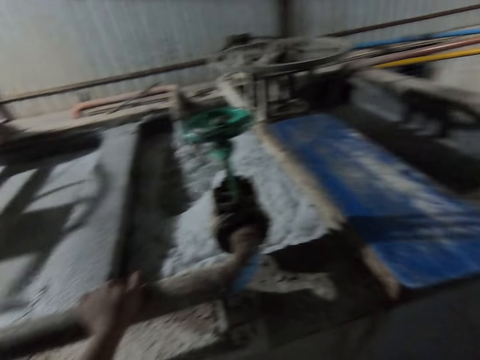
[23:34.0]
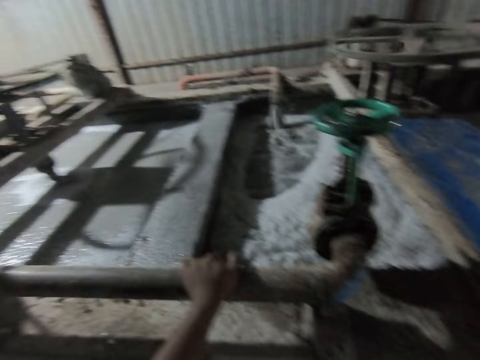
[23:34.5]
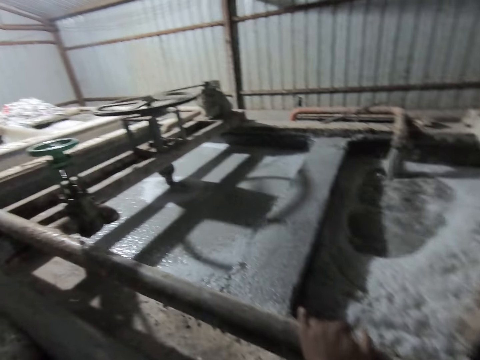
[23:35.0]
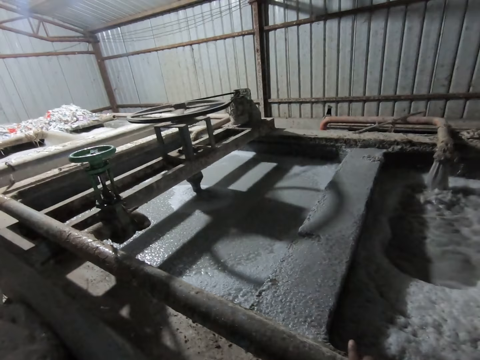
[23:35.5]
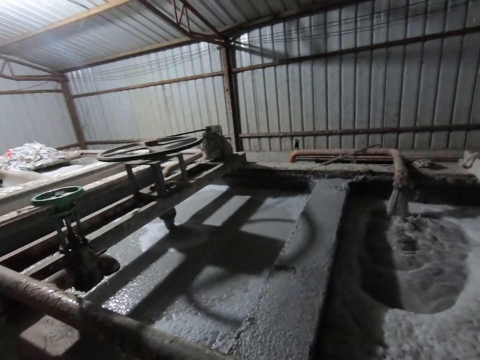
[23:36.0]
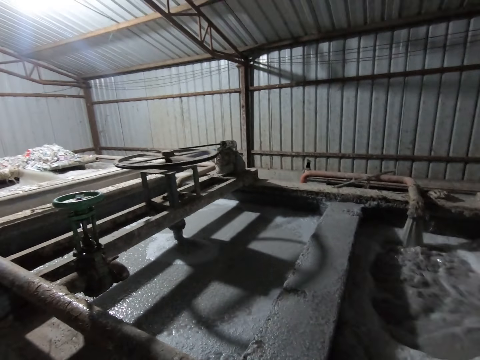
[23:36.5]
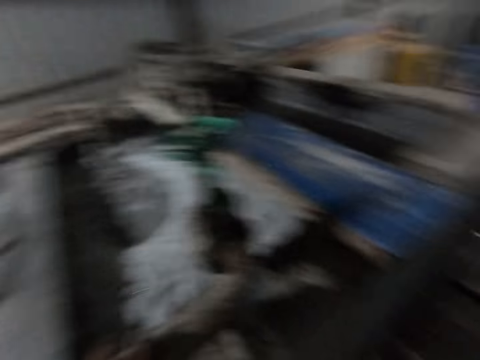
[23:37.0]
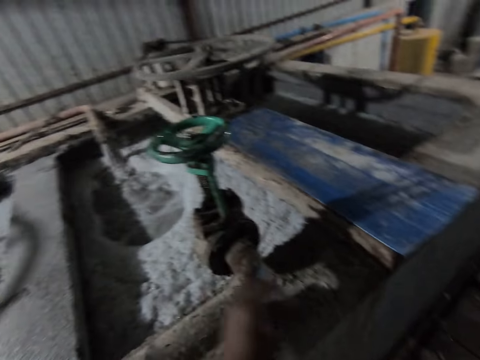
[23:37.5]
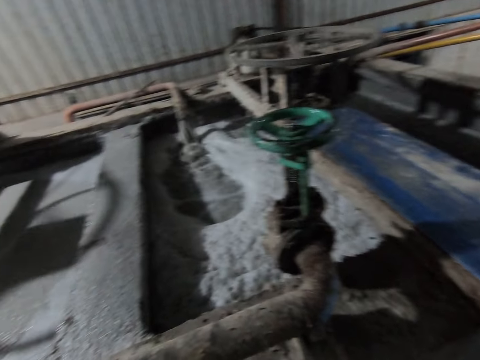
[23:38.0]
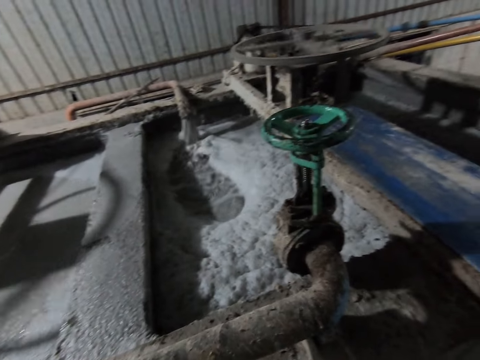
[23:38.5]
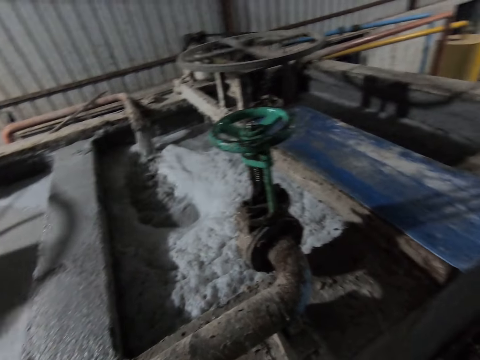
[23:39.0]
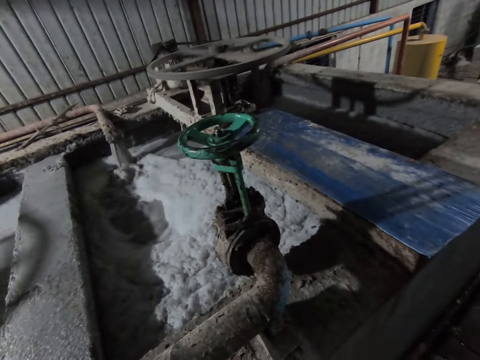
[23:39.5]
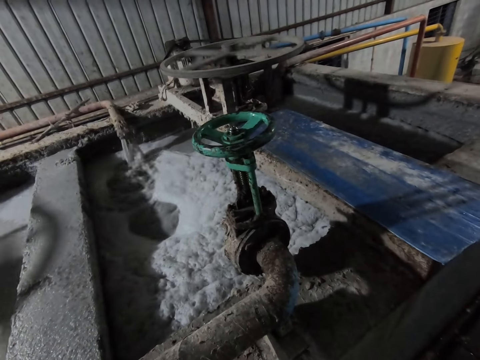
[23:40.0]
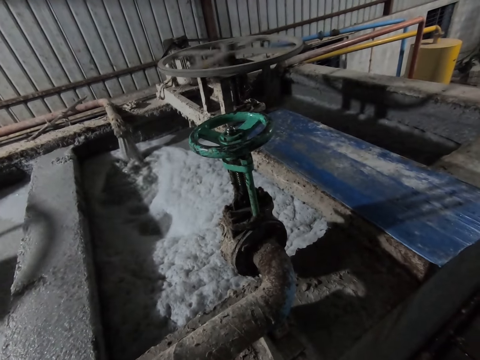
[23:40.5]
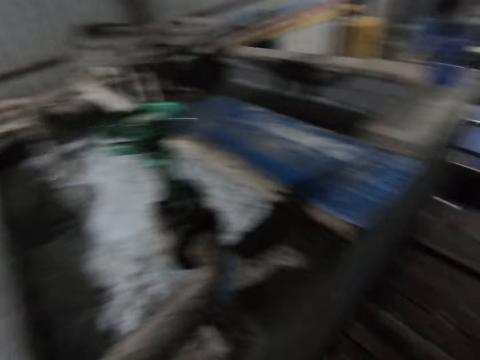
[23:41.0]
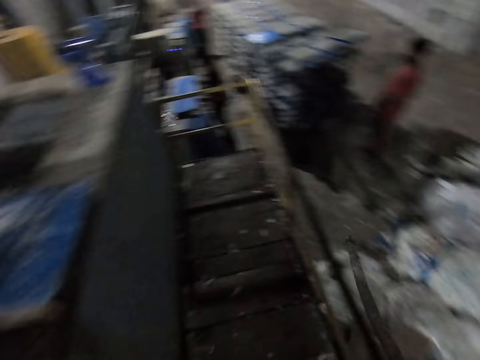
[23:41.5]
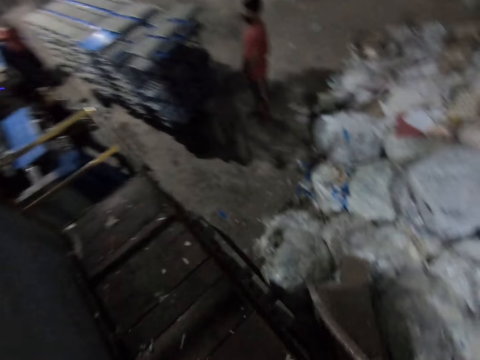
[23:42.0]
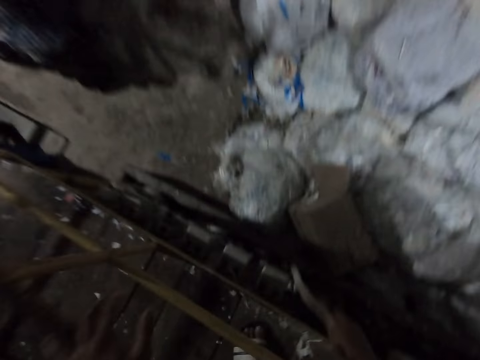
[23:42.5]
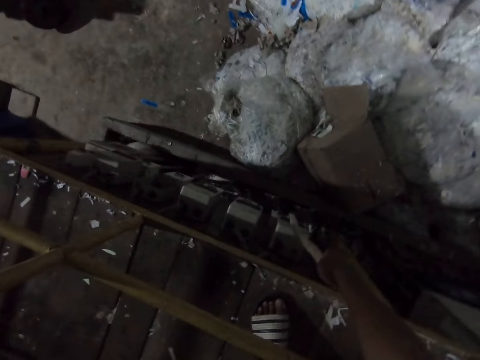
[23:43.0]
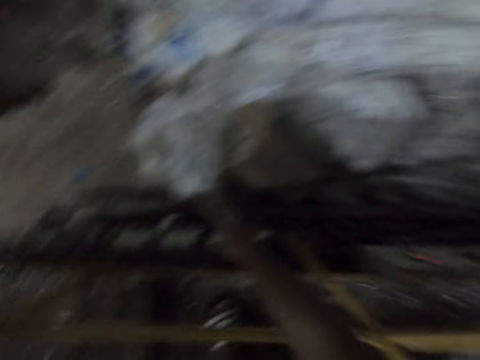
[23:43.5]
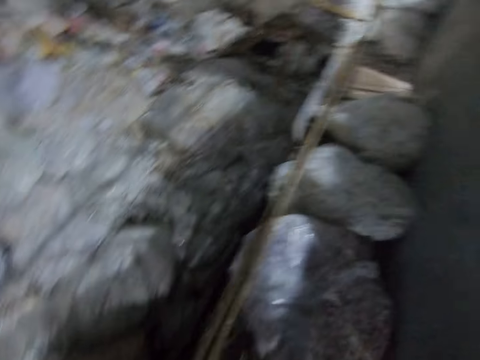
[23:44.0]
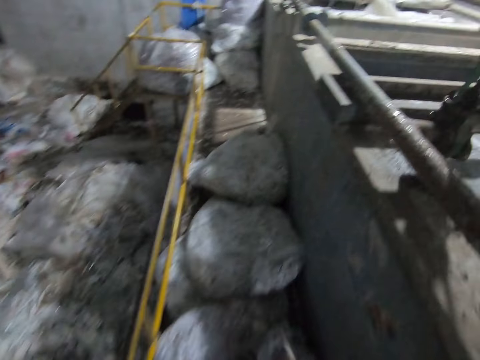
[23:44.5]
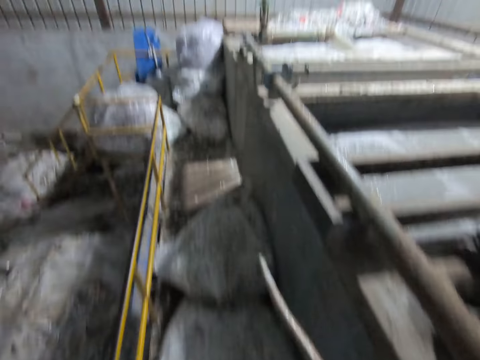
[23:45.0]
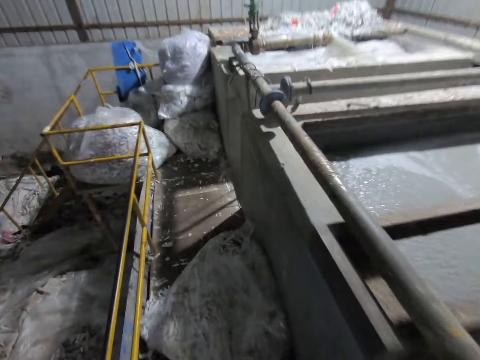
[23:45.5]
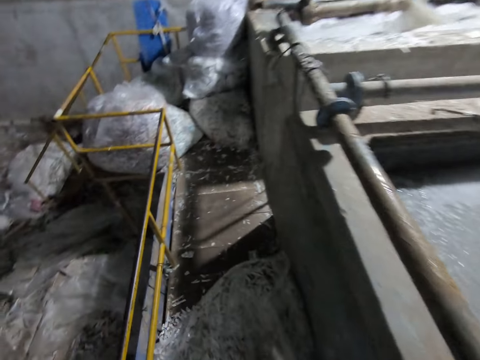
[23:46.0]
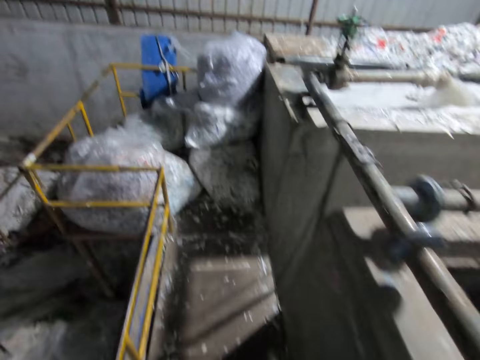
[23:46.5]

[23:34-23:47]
The camera wearer holds a tube. He turns around. A man holds a plastic board with both hands. The camera wearer places his left hand on a metal rail. He switches off a switch with the stick in his right hand. He walks towards the pile of plastic bags on the ground containing pieces of paper.

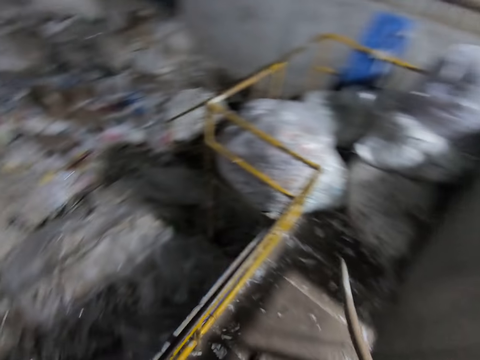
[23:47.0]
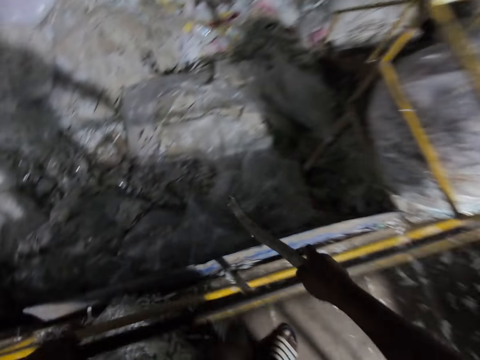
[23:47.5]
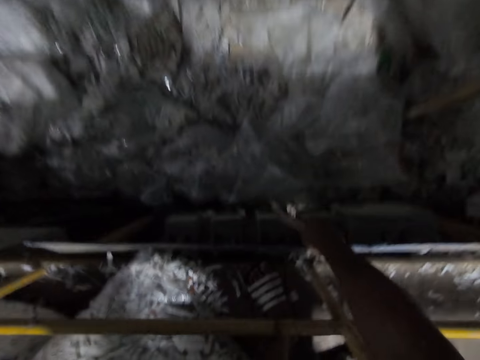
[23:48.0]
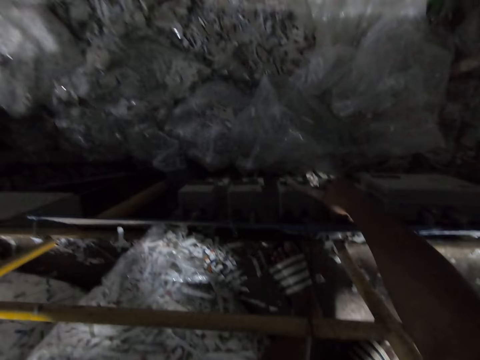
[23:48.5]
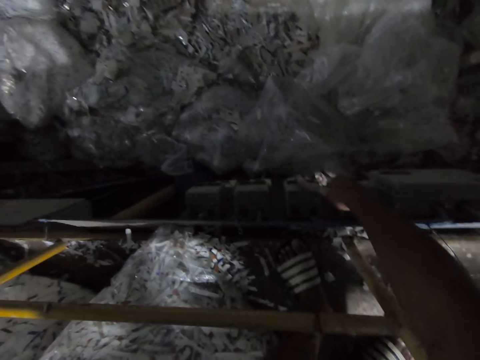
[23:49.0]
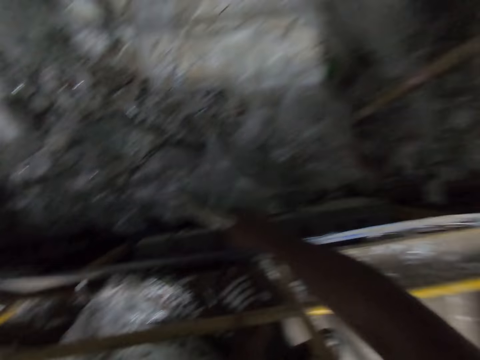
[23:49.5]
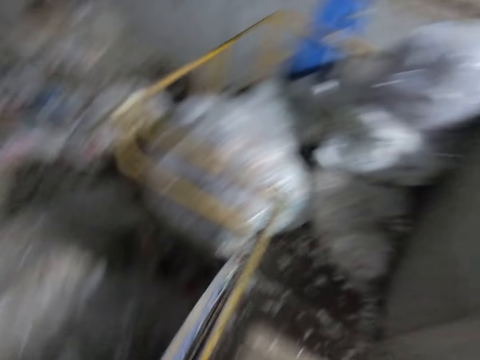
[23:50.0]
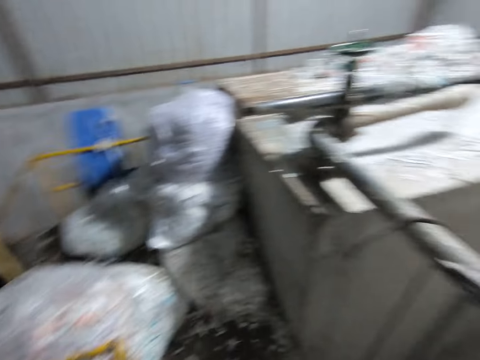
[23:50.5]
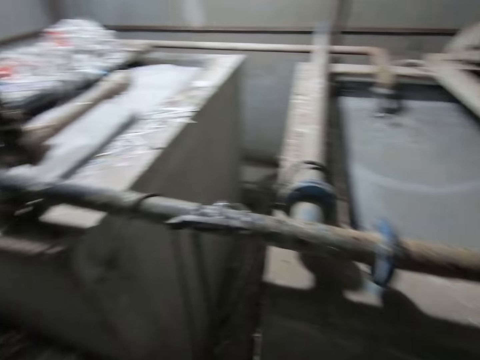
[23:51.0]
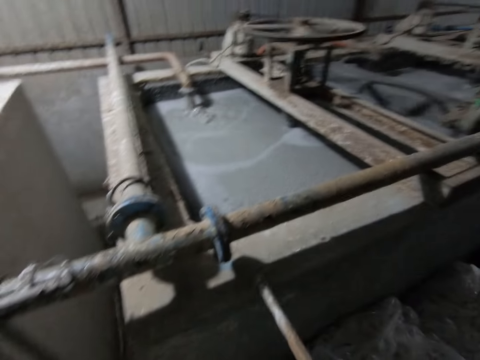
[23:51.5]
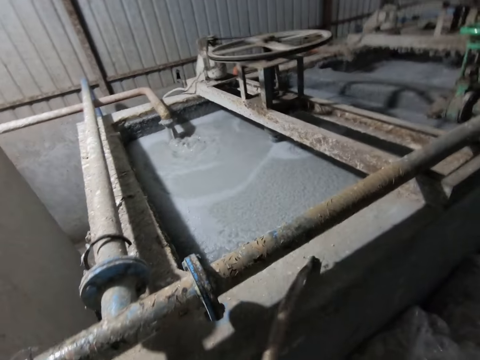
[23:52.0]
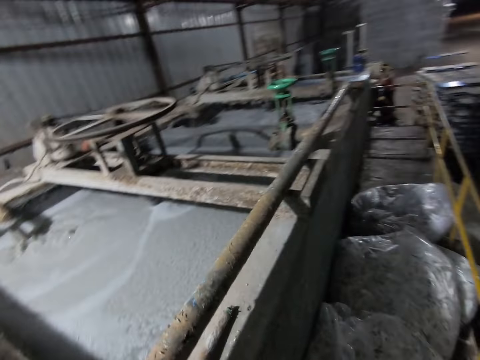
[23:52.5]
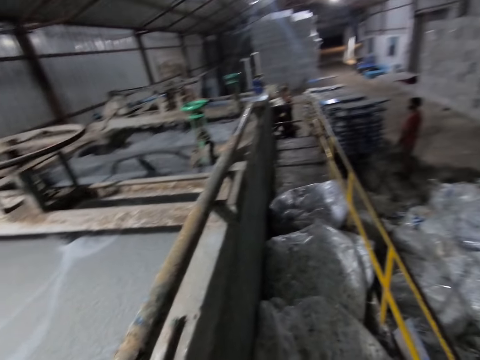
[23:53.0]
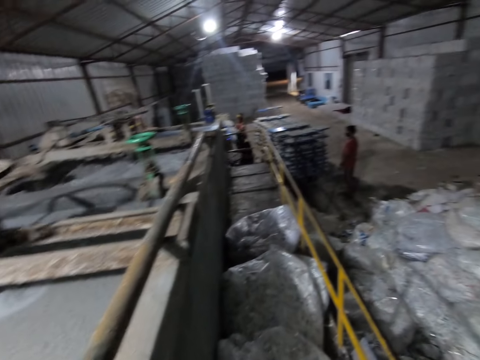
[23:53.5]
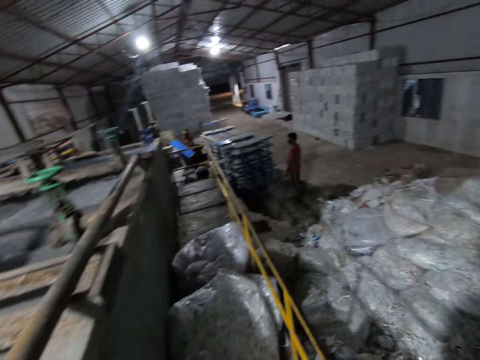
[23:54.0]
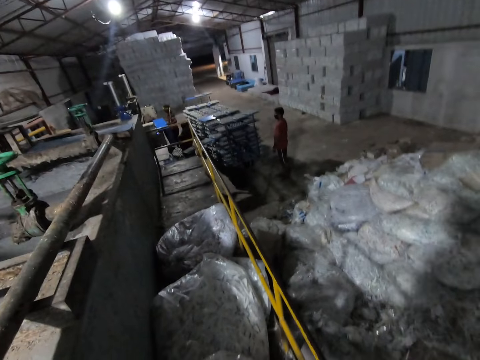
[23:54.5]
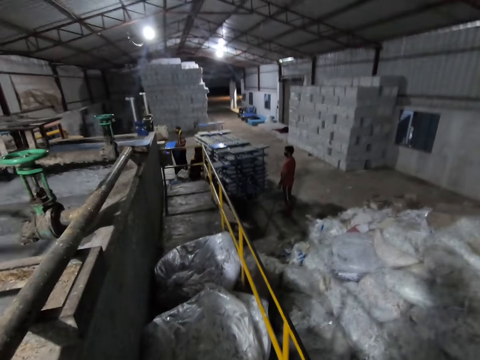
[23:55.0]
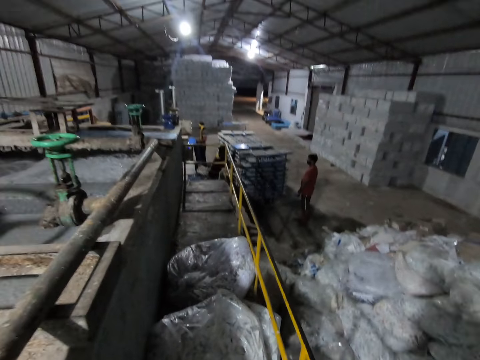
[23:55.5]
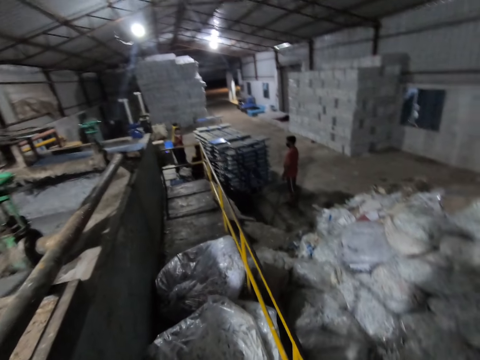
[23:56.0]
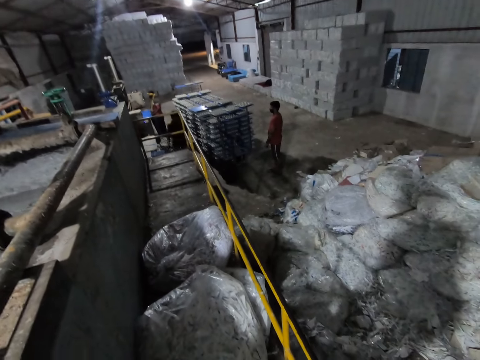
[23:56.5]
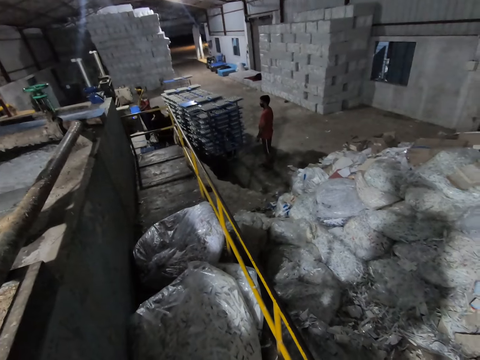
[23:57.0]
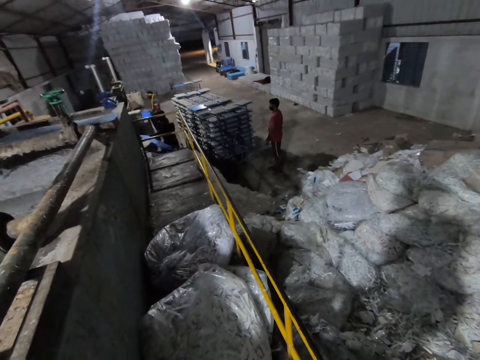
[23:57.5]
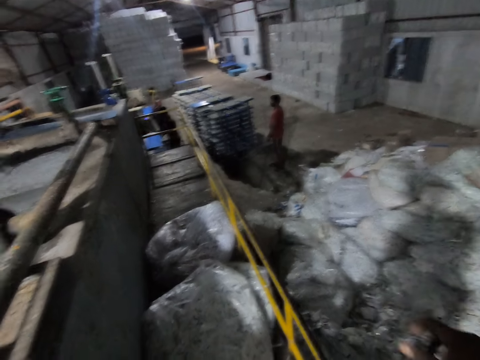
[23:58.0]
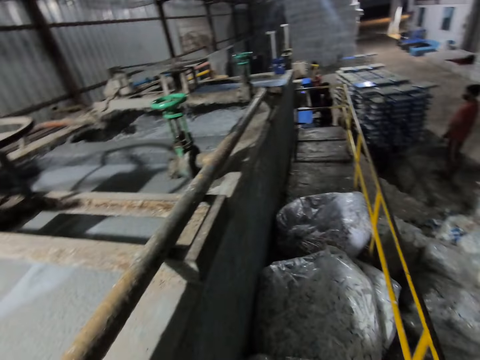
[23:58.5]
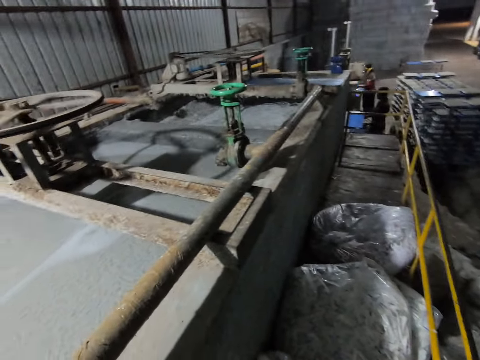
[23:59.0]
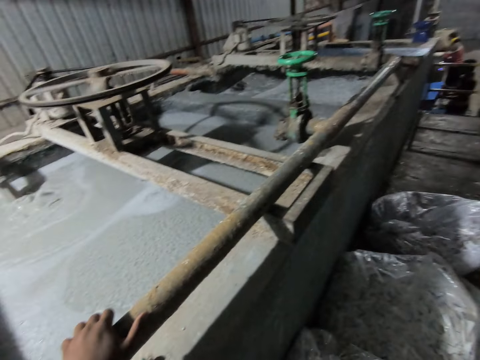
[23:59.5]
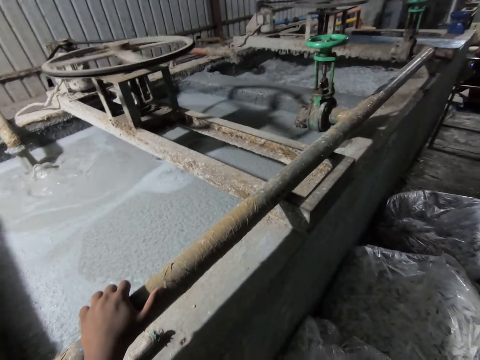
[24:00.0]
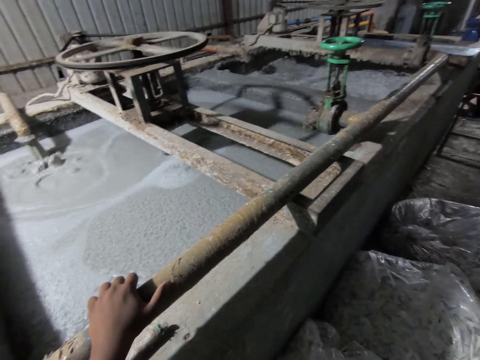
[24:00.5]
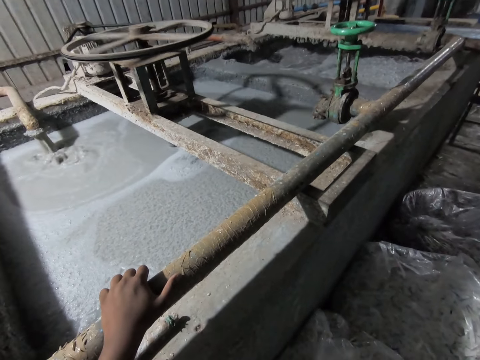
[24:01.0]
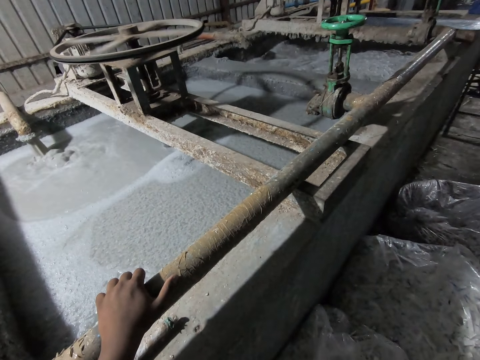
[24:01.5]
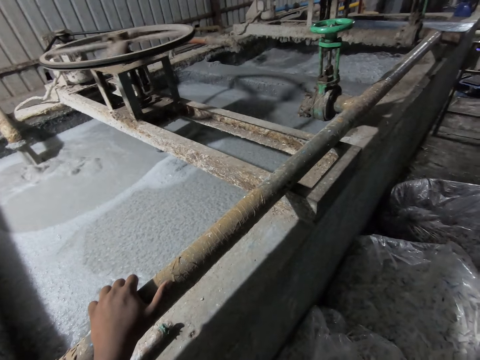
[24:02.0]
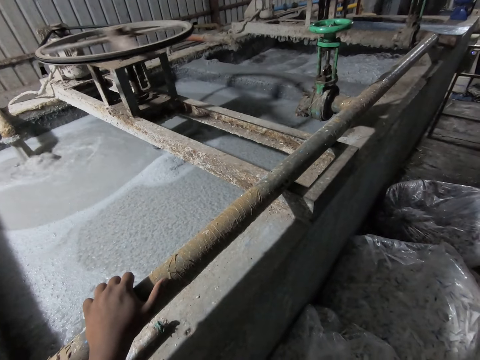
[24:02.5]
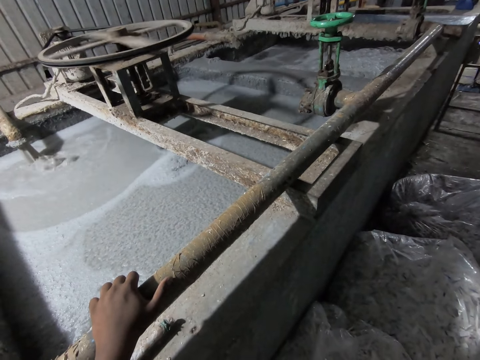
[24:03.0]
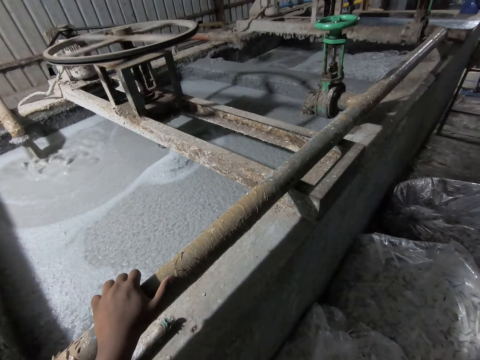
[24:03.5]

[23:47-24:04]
The camera wearer holds a stick. He switches off a switch with the stick in his right hand. He bends down. He turns around. He places the stick on the paper pulp machine with his right hand. A man holds a plastic board with both hands. Another man inserts a plastic board containing egg cartons into the trolley with both hands. The first man inserts the plastic board into the tray moulding machine with both hands. The other man picks up a plastic board leaning against the tray moulding machine with both hands, inserts the plastic board into the tray moulding machine with both hands, and removes the plastic board containing egg cartons from the tray moulding machine with both hands.
